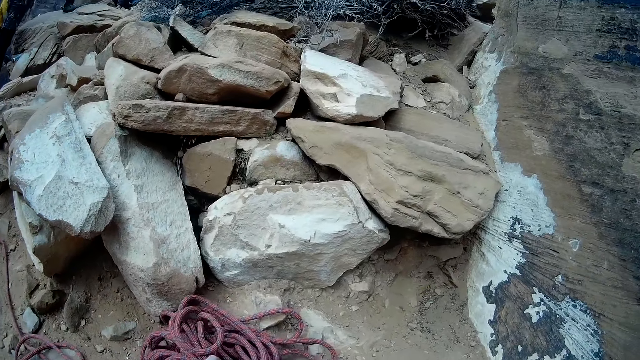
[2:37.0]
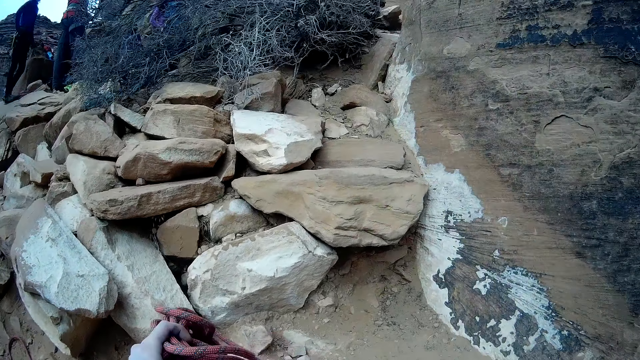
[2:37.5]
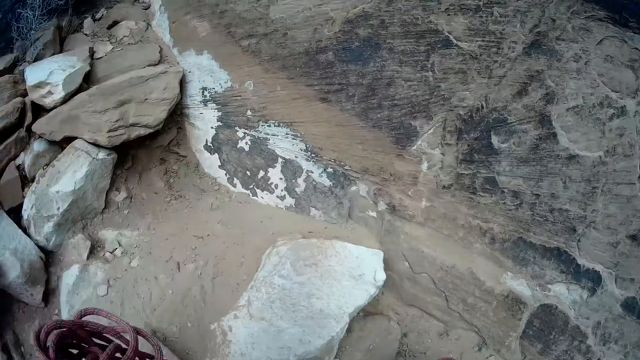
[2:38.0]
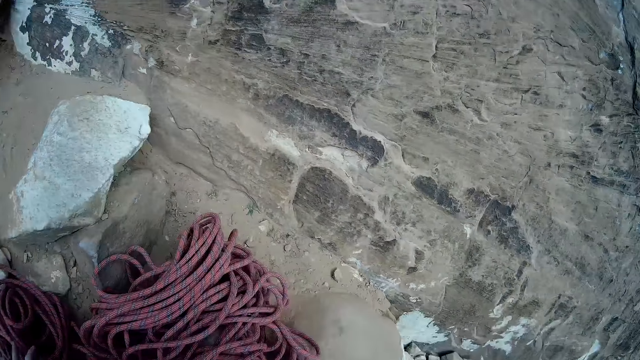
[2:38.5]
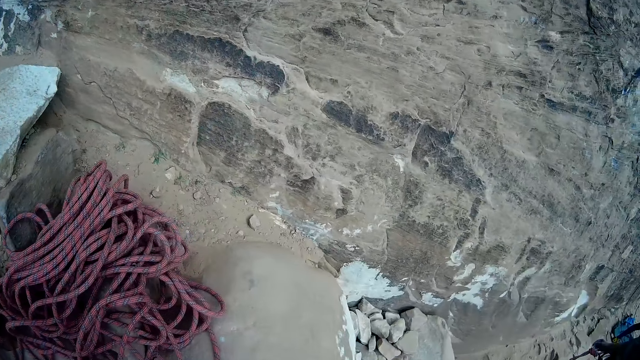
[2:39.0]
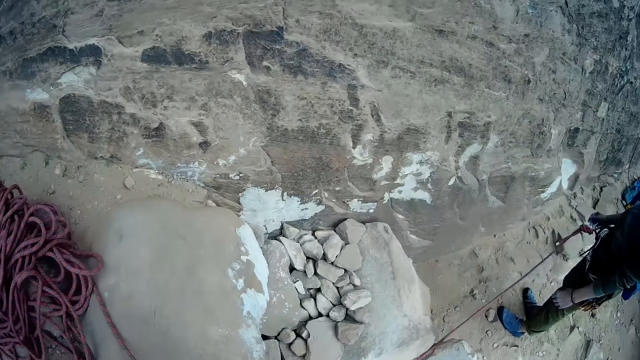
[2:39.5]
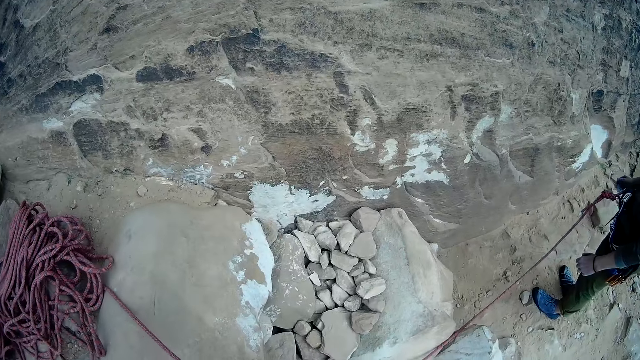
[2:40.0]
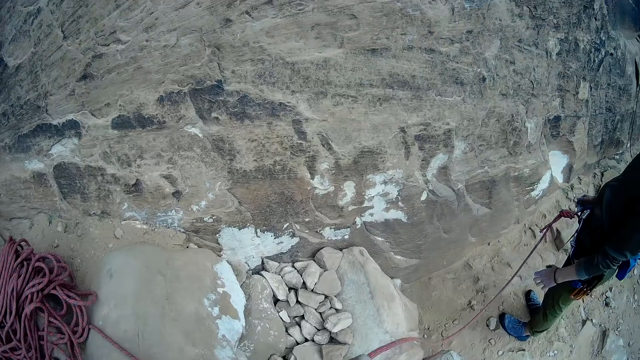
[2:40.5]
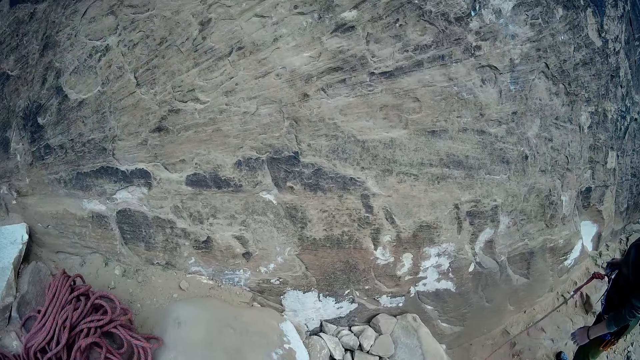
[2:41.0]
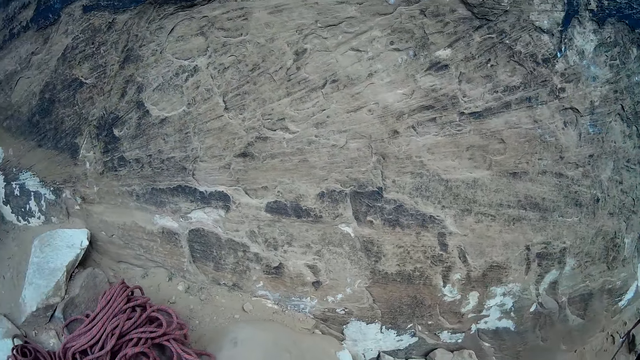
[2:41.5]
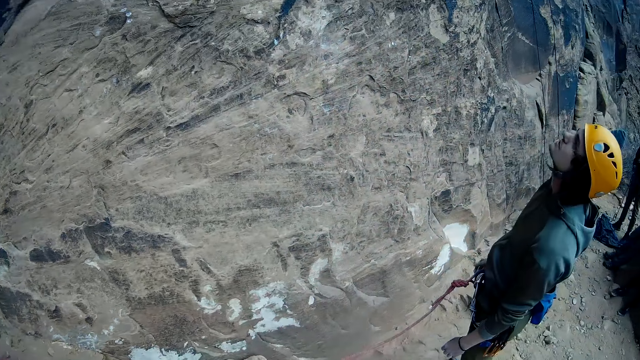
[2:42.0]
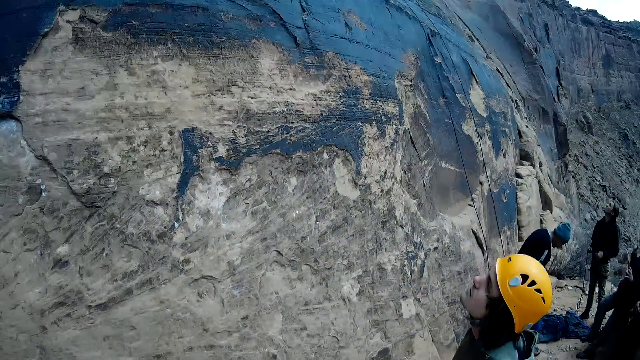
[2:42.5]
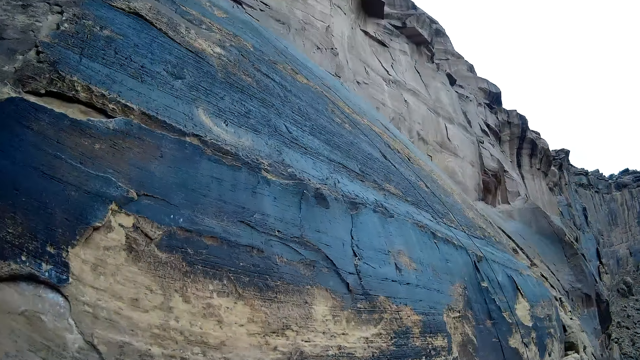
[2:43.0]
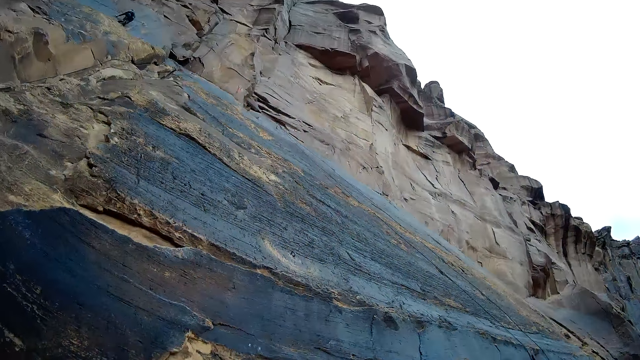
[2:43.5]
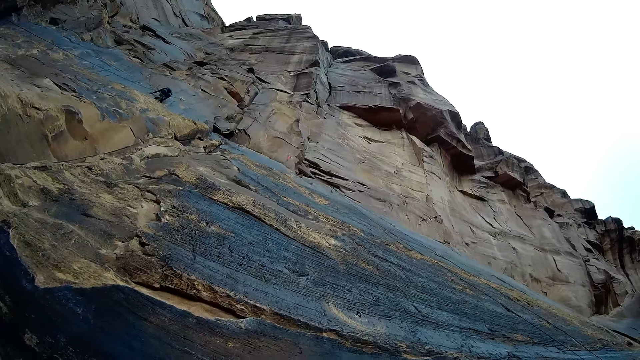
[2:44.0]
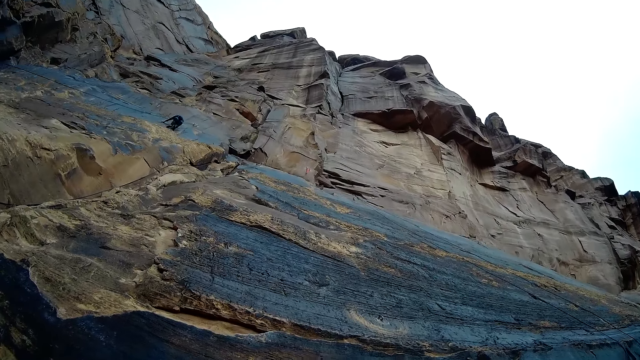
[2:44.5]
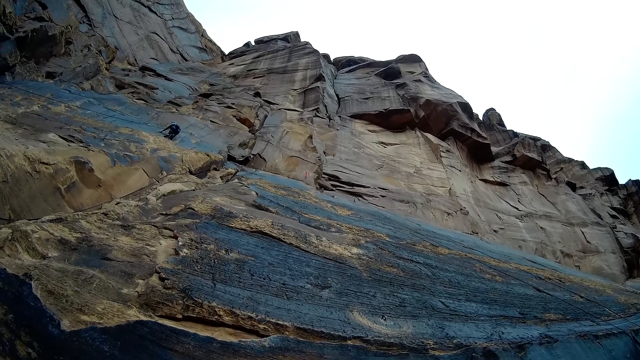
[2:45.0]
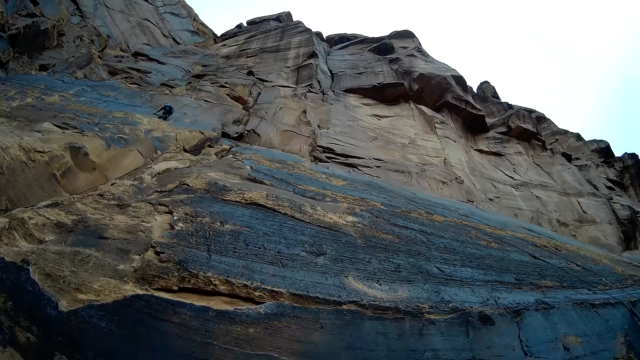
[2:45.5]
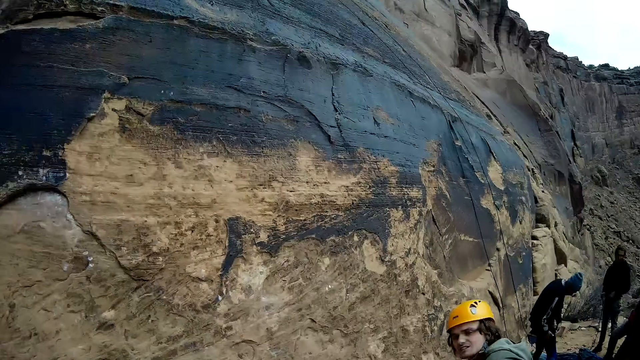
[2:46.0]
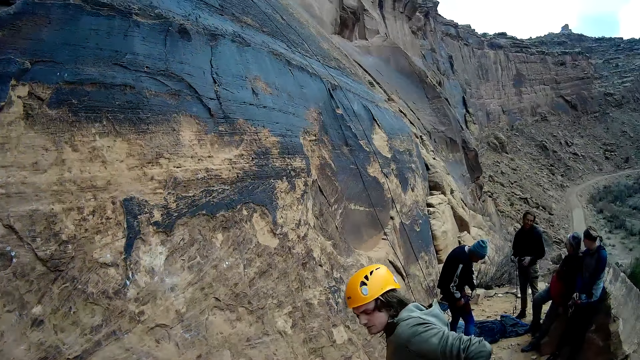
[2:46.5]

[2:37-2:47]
The camera wearer takes a rope roll. They look around. They look up to the mountain height.

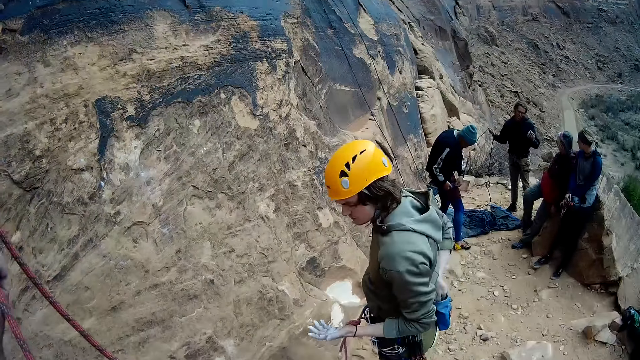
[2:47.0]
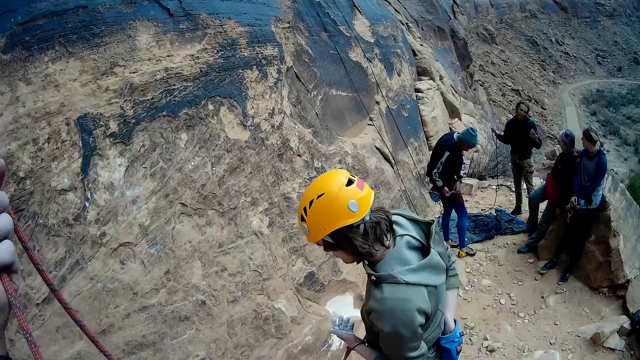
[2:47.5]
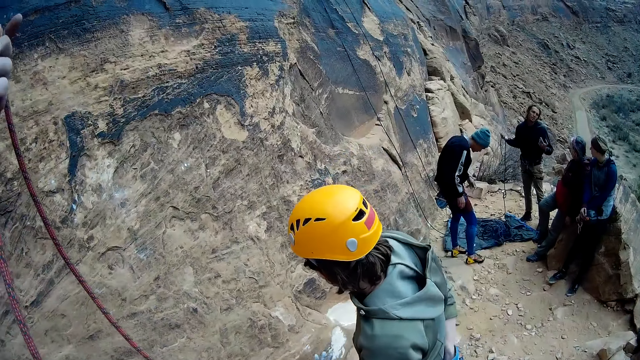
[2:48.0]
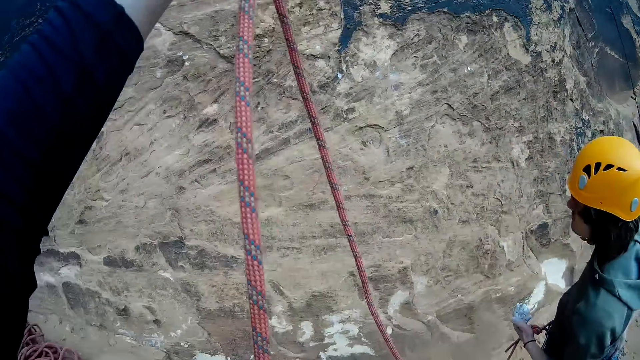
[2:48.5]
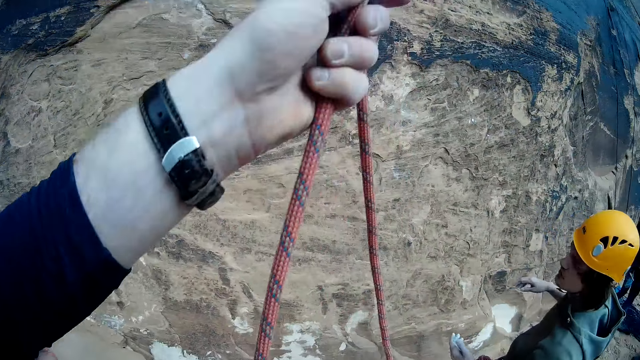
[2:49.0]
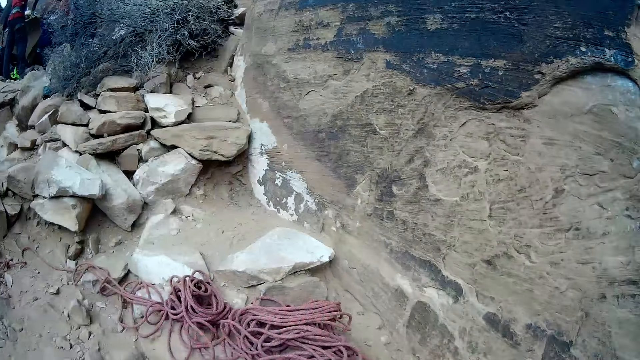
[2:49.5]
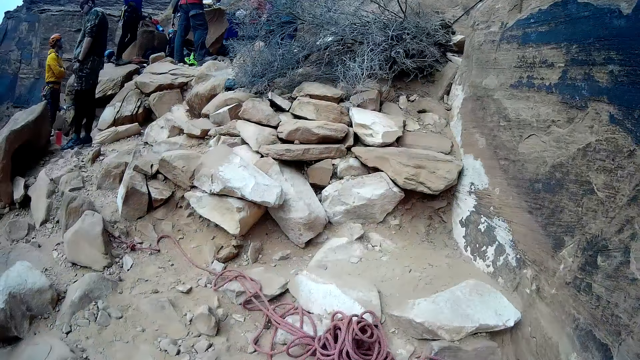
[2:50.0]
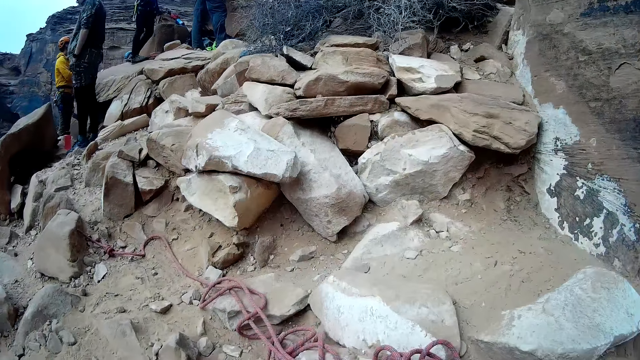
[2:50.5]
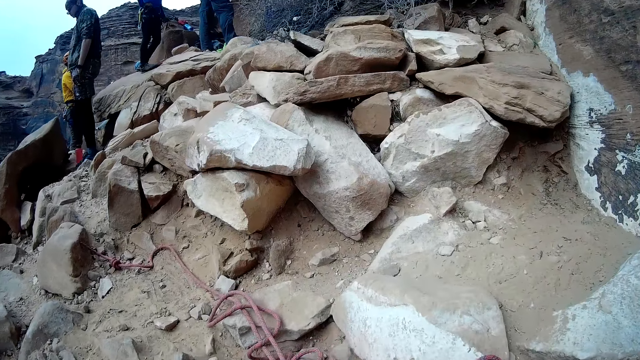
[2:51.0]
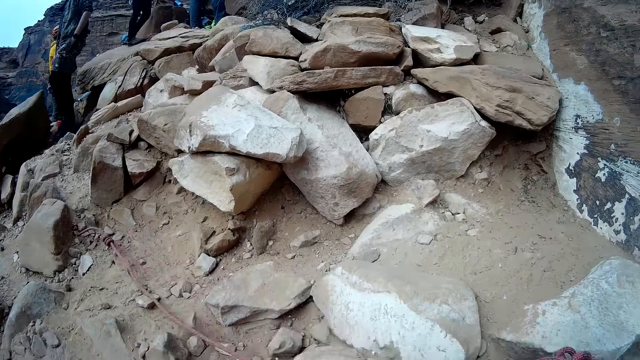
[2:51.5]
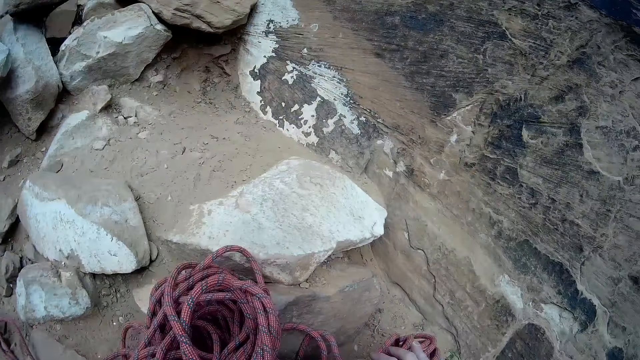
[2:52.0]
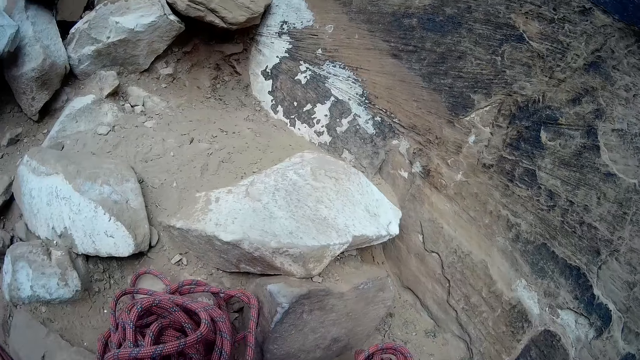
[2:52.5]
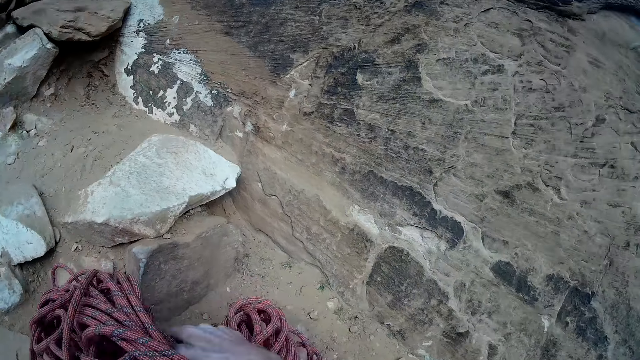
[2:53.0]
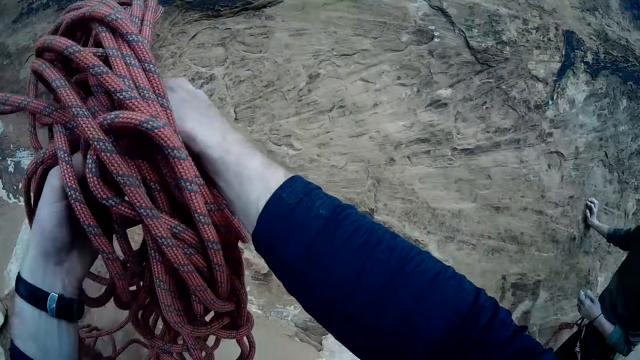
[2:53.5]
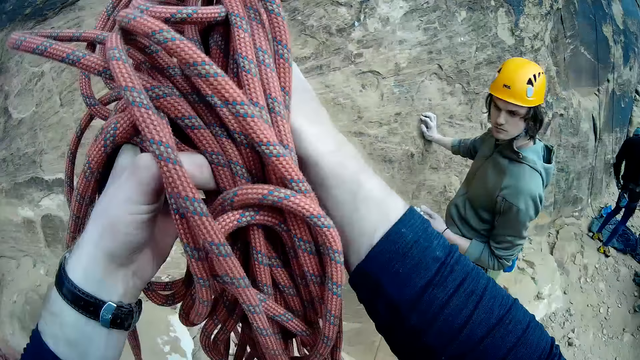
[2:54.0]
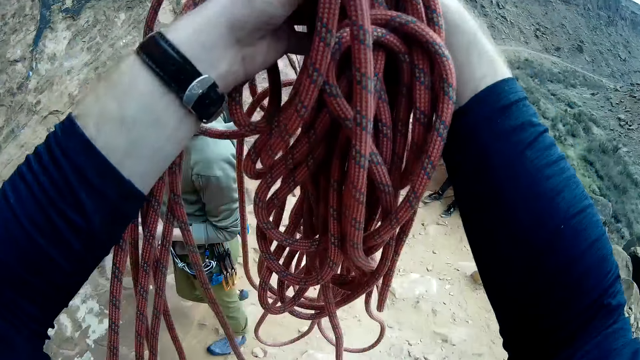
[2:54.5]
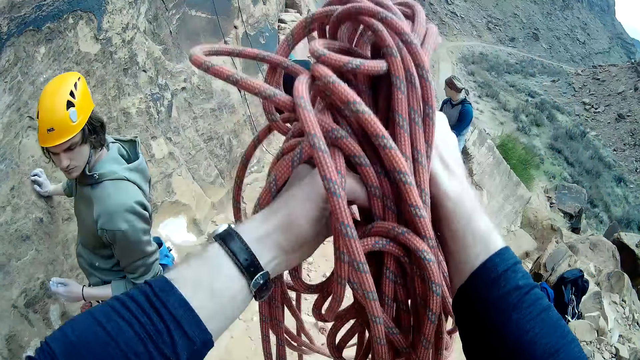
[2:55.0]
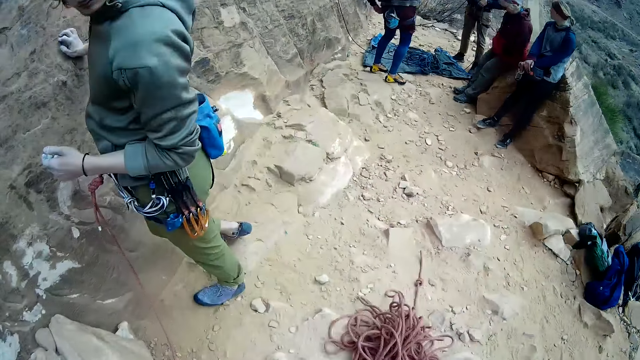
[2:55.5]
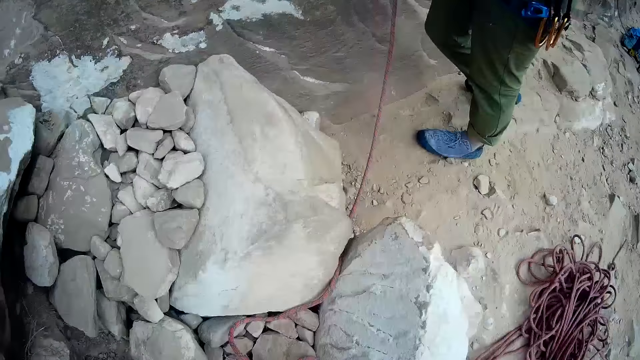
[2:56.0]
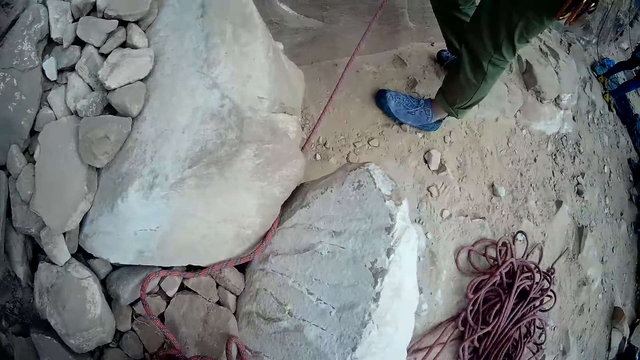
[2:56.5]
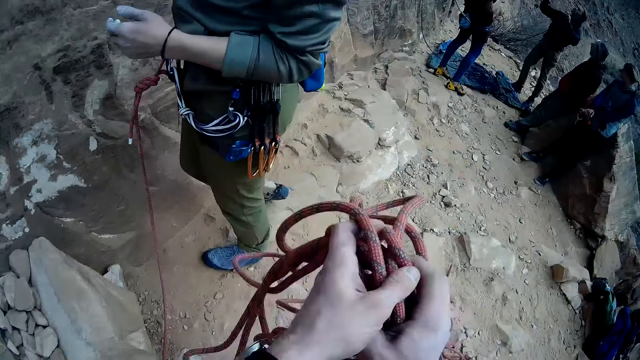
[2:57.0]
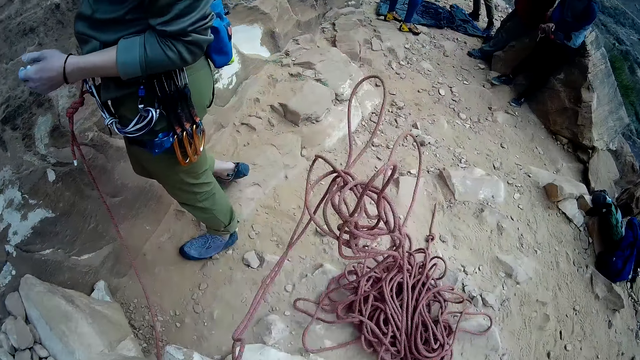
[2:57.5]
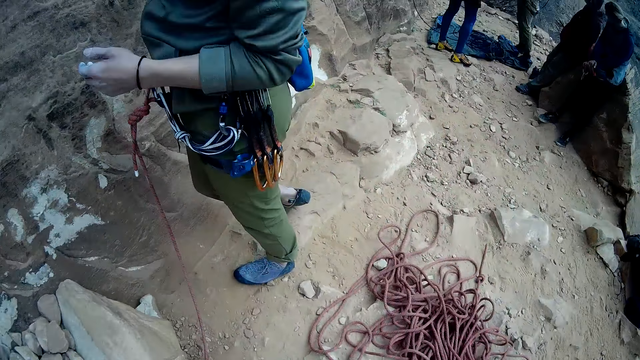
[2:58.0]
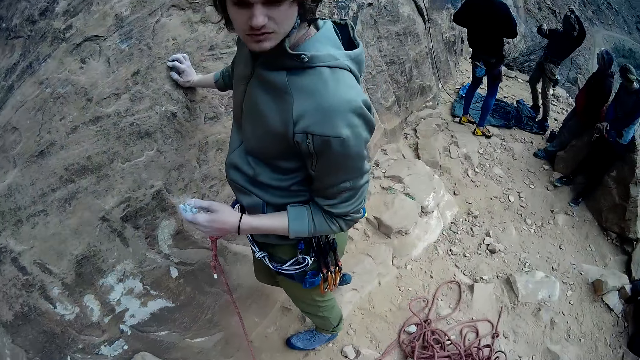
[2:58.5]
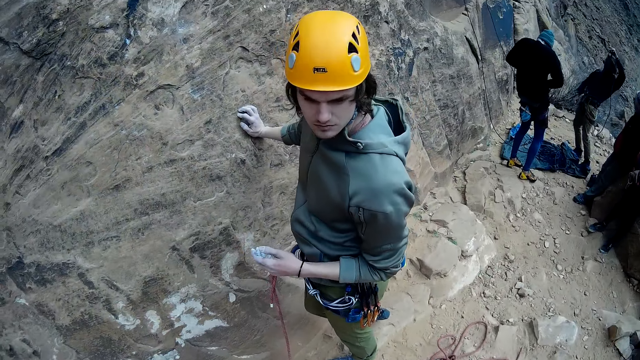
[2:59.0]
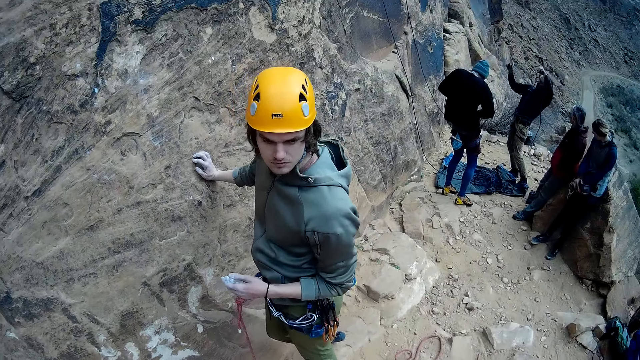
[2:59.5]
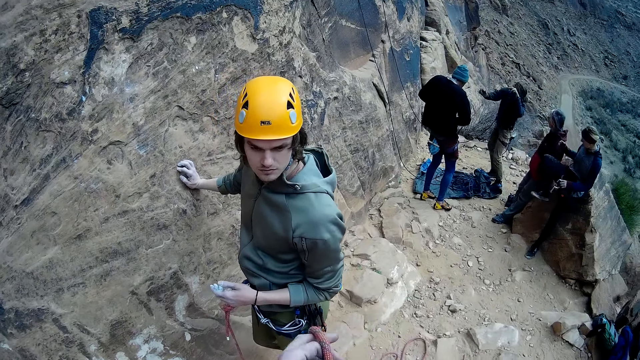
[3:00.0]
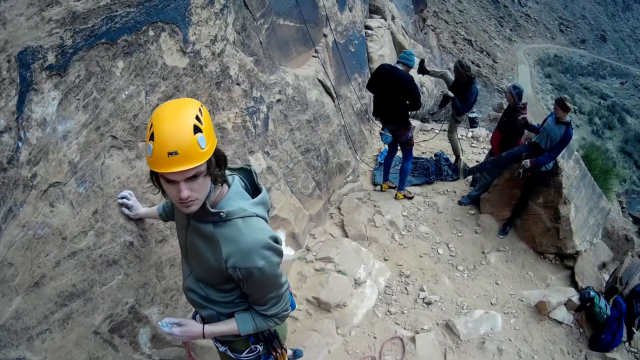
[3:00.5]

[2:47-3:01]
The camera wearer holds the rope up. They look around. They move the rope on the ground. They unroll the rope. They lift up the rope. They drop the rope. They throw the rope down. A man holds a rock wall.
